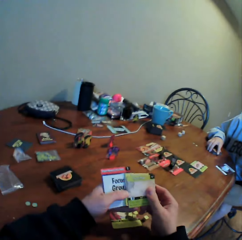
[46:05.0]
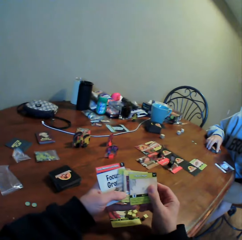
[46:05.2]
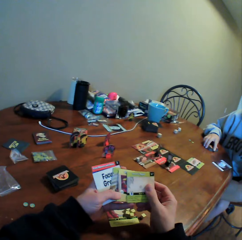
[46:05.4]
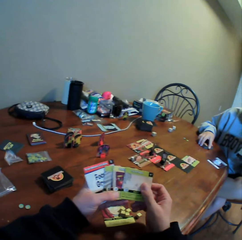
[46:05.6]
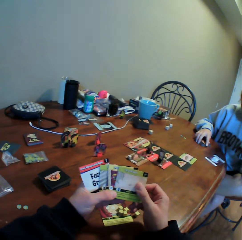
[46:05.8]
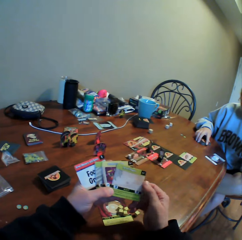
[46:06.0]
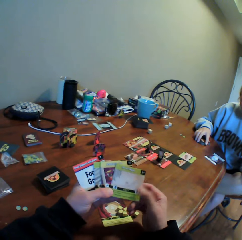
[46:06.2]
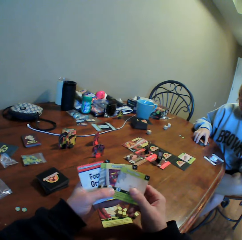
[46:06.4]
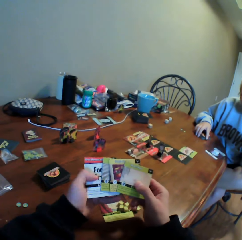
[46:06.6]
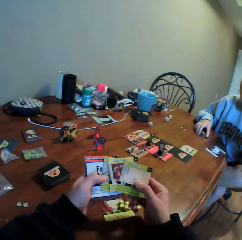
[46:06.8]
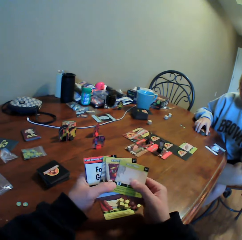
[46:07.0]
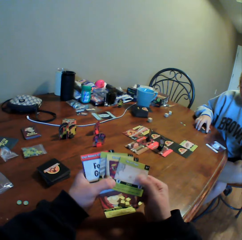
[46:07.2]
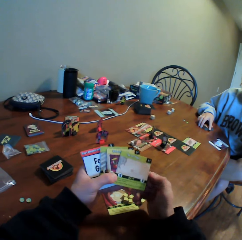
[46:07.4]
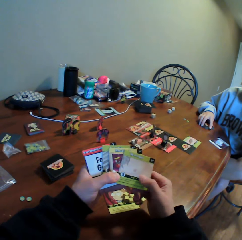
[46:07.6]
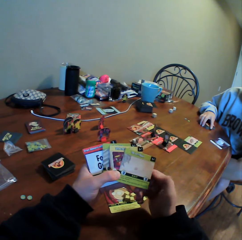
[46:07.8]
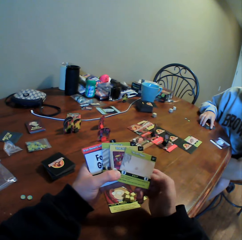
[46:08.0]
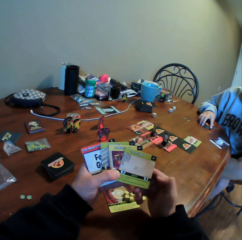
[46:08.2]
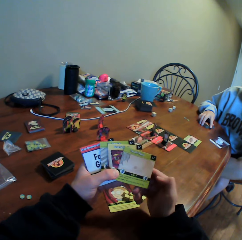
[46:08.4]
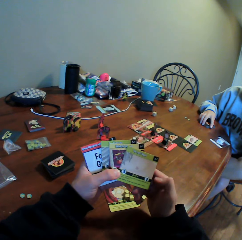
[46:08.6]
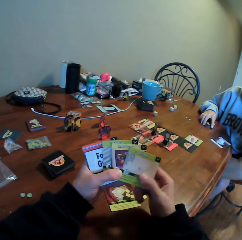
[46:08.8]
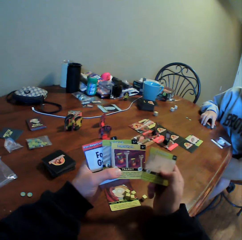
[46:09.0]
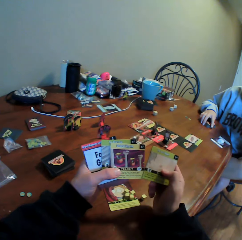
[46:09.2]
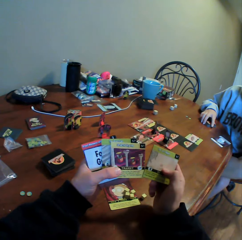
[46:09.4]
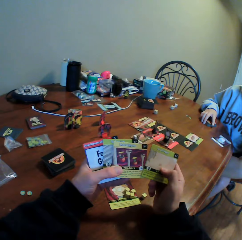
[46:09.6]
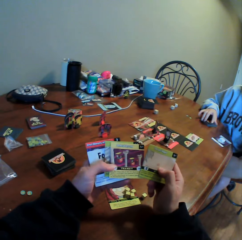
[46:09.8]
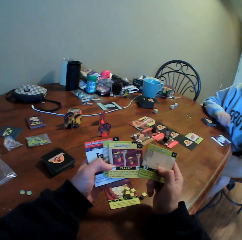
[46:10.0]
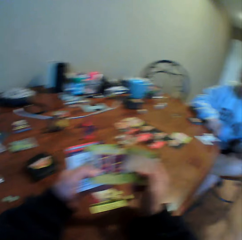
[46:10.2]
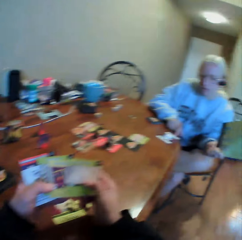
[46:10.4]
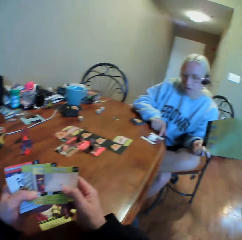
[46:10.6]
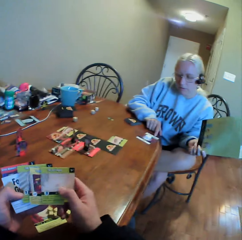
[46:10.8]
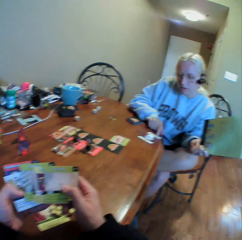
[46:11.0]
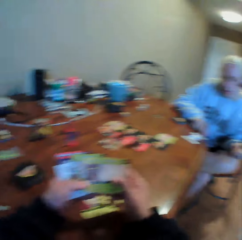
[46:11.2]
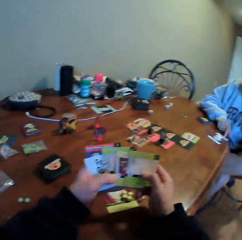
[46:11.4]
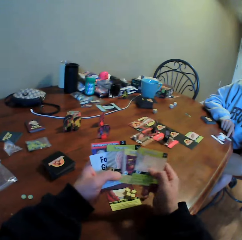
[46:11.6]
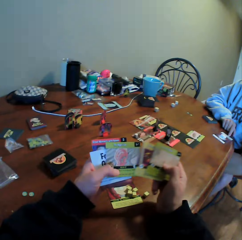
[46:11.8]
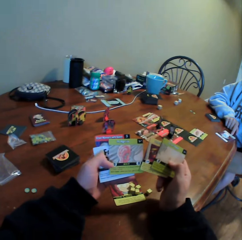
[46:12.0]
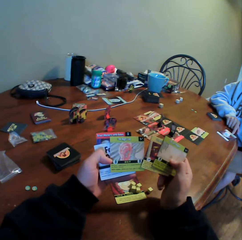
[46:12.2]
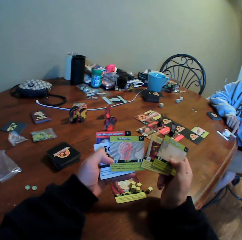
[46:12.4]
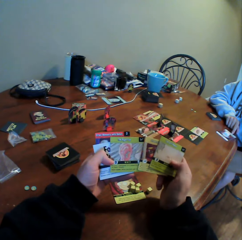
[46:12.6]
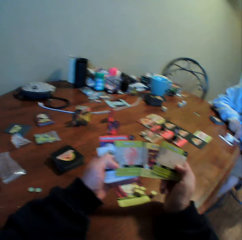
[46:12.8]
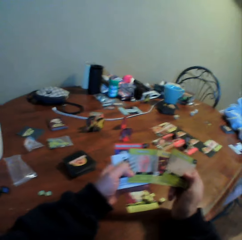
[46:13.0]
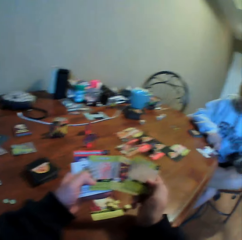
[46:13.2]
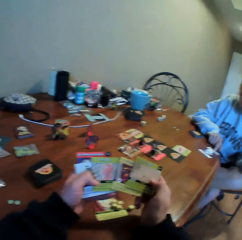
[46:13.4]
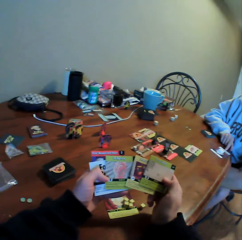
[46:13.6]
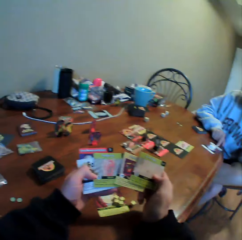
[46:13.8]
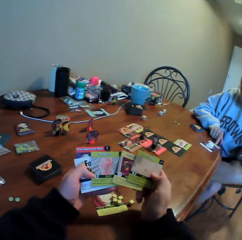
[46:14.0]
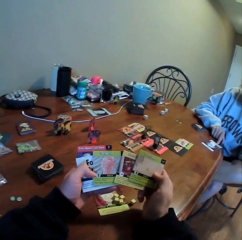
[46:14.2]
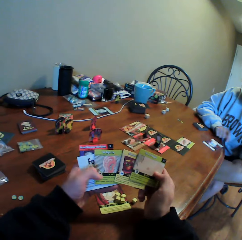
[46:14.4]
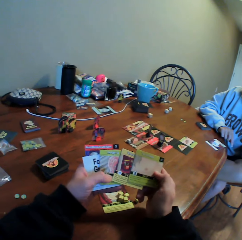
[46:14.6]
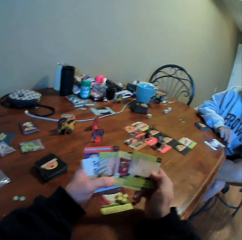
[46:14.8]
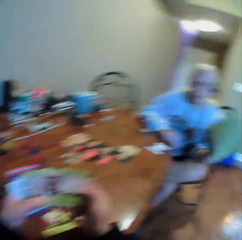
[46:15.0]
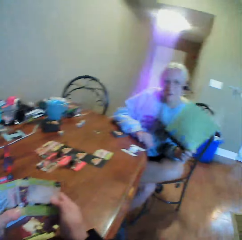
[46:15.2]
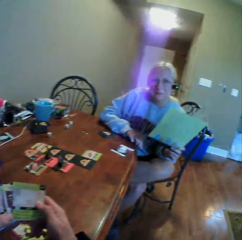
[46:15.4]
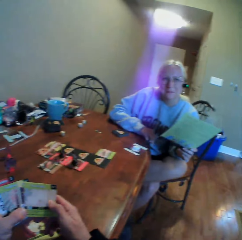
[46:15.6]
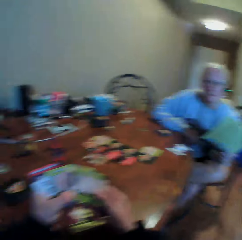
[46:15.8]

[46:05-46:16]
The camera wearer moves the cards. He sorts the cards with both hands. He looks at the cards and moves the cards. A woman holds a card on the table. The woman points at the card with her finger. The camera wearer sorts the cards in his hands. He looks at the cards.

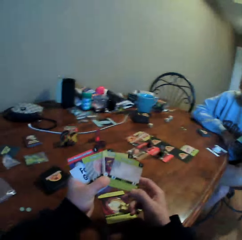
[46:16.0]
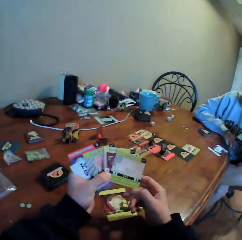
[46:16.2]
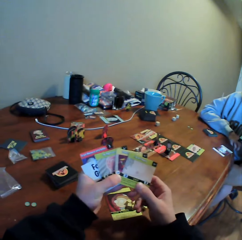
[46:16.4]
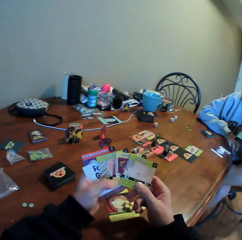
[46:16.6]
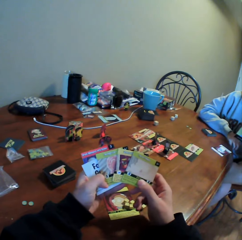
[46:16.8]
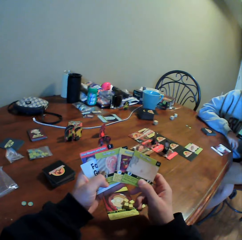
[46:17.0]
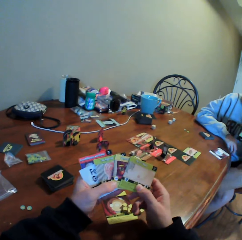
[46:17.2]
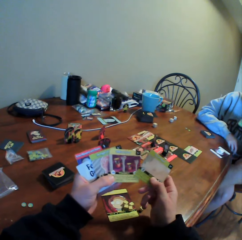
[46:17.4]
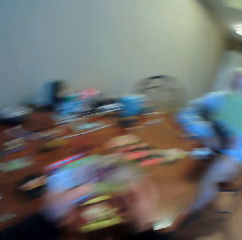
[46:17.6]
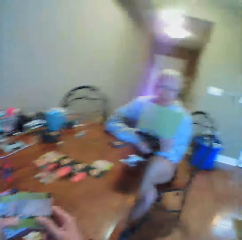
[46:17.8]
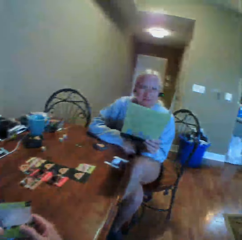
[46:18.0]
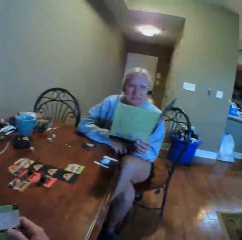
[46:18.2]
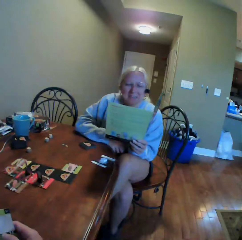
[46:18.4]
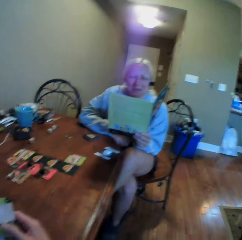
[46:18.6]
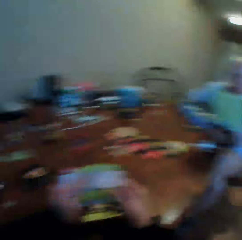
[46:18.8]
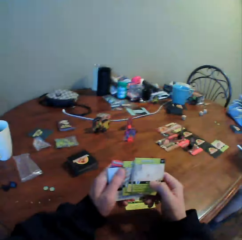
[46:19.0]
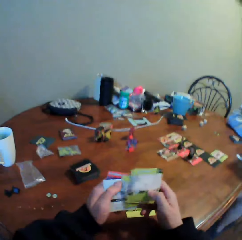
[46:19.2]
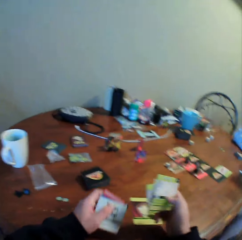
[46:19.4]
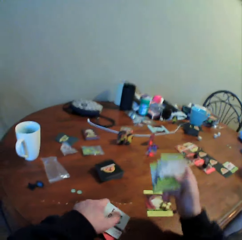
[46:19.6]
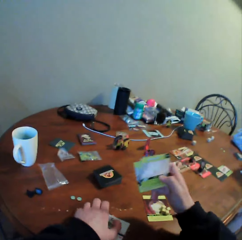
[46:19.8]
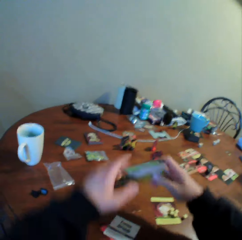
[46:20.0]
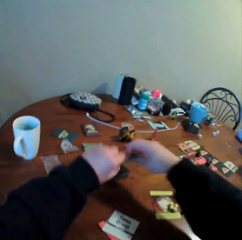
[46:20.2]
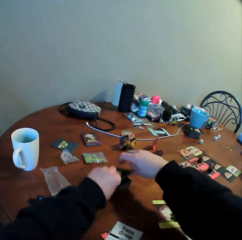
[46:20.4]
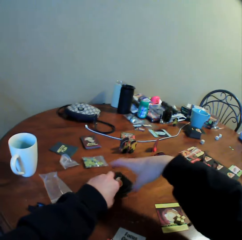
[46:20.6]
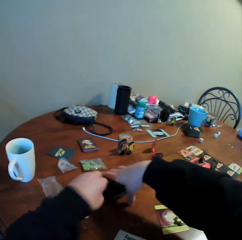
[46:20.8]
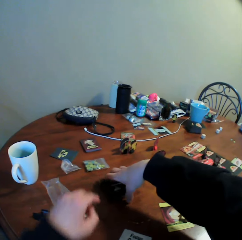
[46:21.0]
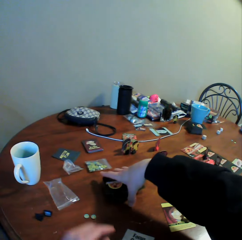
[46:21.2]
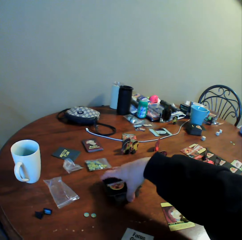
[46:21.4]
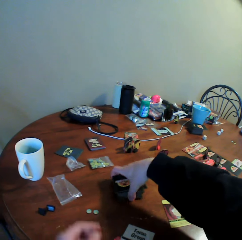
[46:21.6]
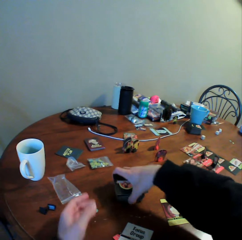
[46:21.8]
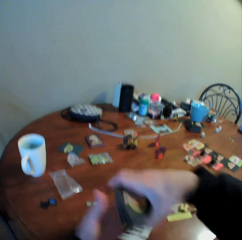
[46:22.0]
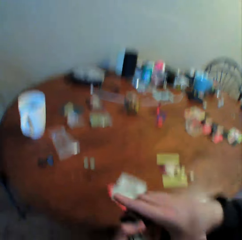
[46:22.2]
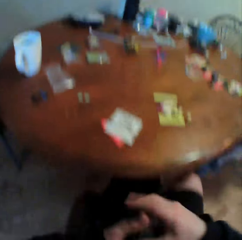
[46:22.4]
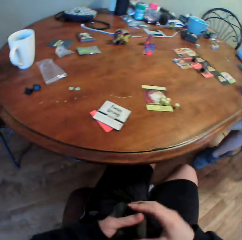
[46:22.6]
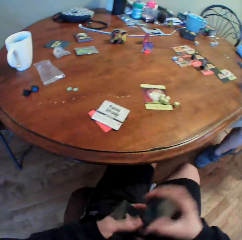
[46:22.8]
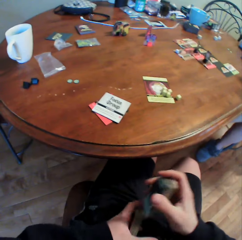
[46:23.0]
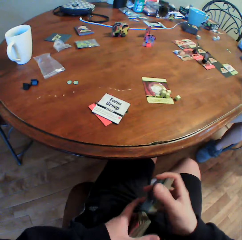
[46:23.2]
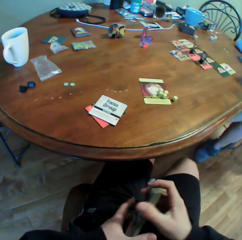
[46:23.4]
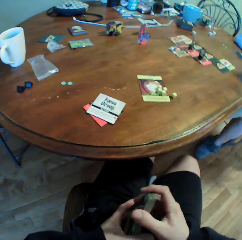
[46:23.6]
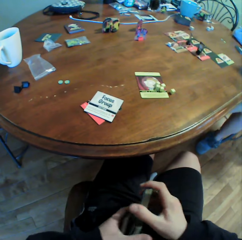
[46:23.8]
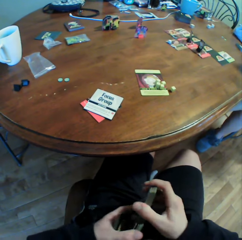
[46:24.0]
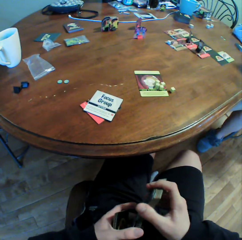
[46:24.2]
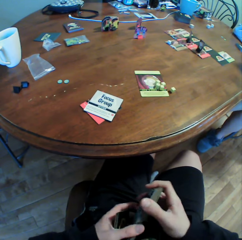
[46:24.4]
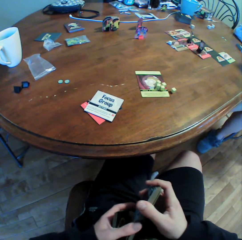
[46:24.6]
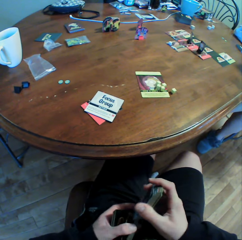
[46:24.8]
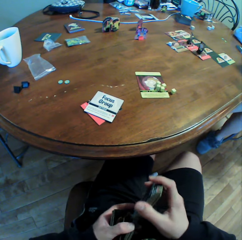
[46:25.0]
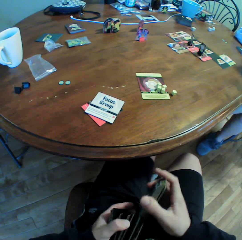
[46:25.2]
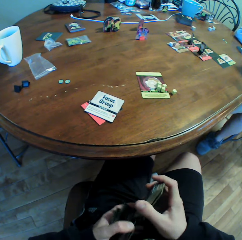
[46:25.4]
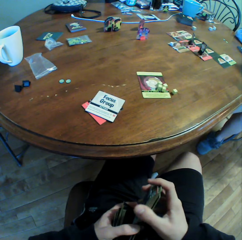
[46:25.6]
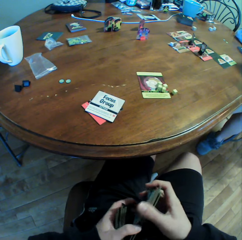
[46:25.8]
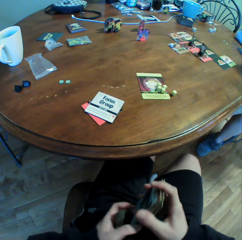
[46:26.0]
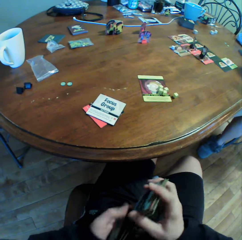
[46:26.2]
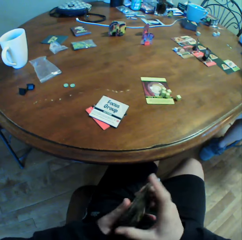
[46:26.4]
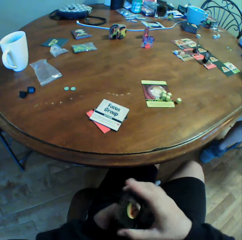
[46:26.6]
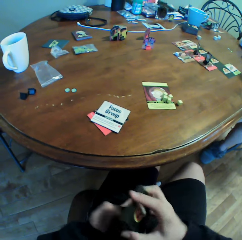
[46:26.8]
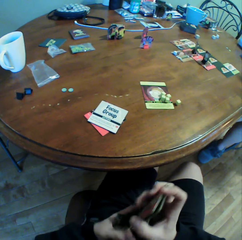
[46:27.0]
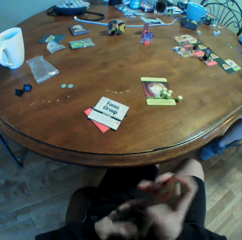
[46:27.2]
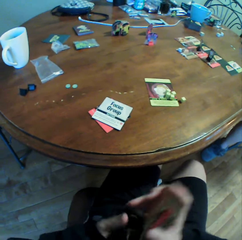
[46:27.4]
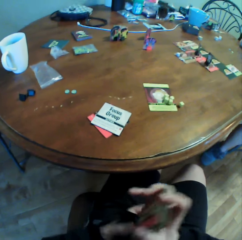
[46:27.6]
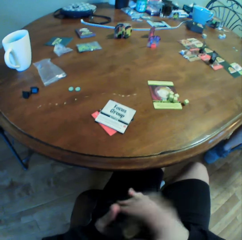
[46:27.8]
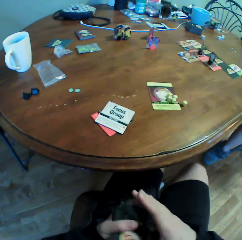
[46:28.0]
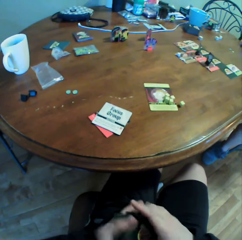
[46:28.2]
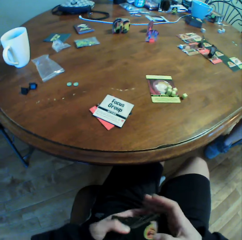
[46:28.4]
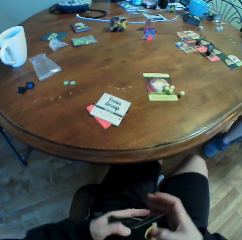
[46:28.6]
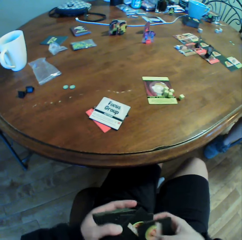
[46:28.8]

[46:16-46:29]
The camera wearer looks around. A woman holds a book with her left hand. The camera wearer moves the cards and holds a card with both hands. The woman moves around. The camera wearer looks around. The woman reads the book. The camera wearer looks at the cards. The woman looks around. The camera wearer puts the cards on the table, picks up the cards on the table, arranges the cards, and holds the cards together with his hands.

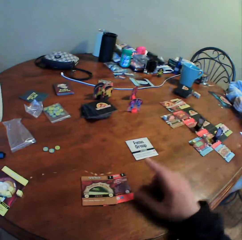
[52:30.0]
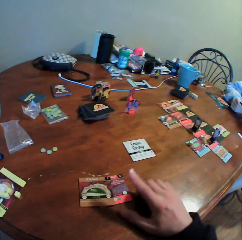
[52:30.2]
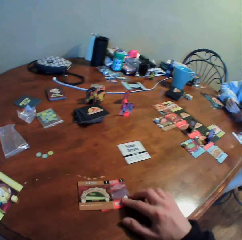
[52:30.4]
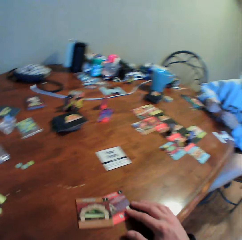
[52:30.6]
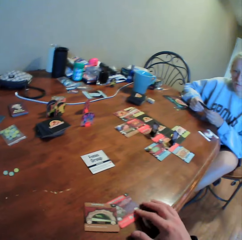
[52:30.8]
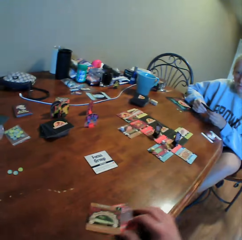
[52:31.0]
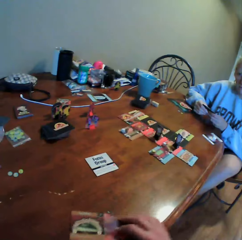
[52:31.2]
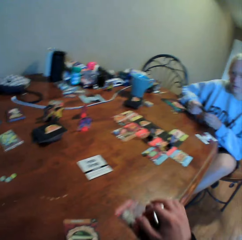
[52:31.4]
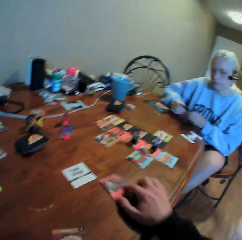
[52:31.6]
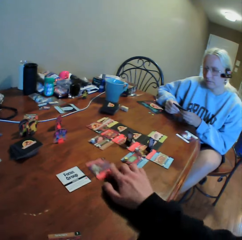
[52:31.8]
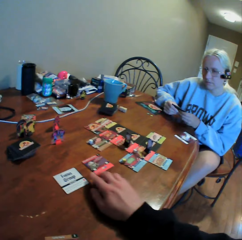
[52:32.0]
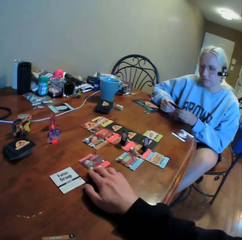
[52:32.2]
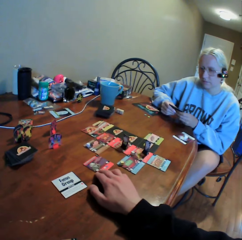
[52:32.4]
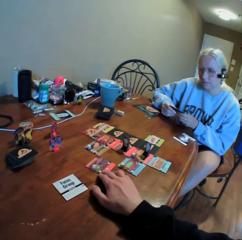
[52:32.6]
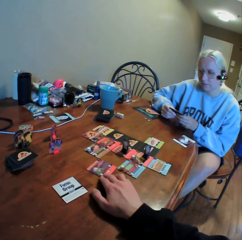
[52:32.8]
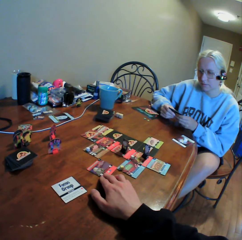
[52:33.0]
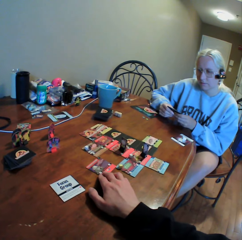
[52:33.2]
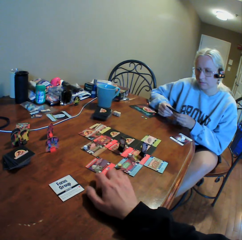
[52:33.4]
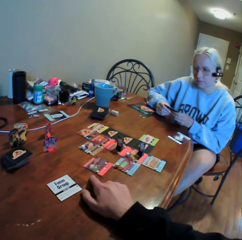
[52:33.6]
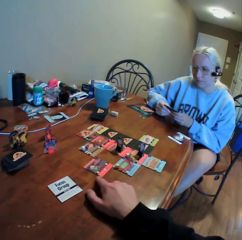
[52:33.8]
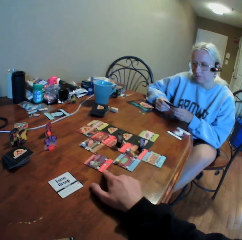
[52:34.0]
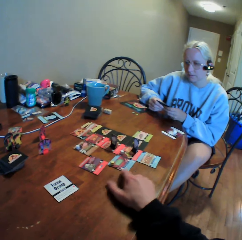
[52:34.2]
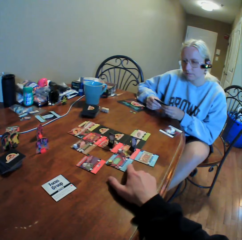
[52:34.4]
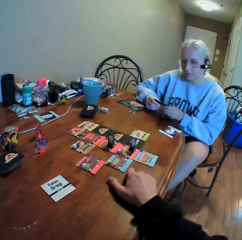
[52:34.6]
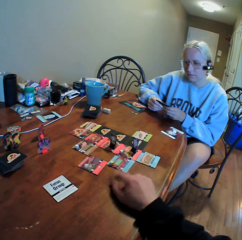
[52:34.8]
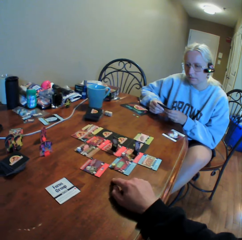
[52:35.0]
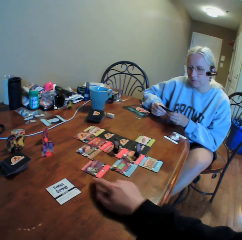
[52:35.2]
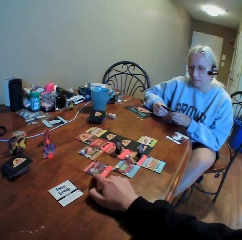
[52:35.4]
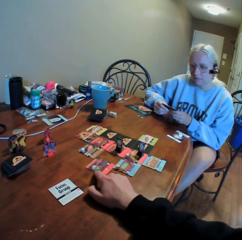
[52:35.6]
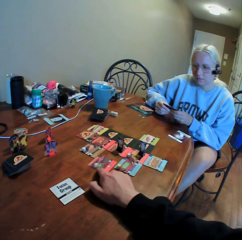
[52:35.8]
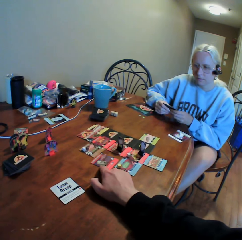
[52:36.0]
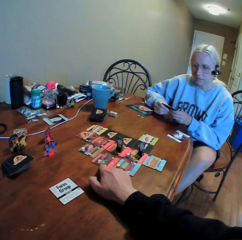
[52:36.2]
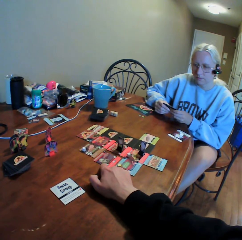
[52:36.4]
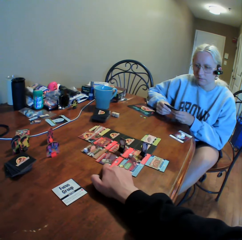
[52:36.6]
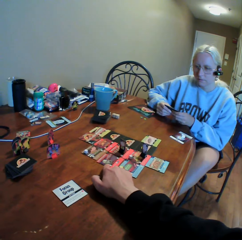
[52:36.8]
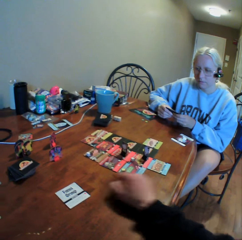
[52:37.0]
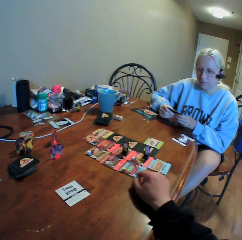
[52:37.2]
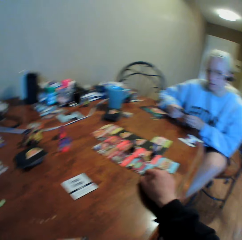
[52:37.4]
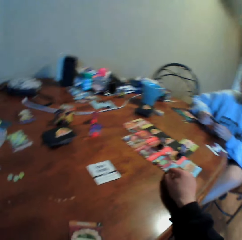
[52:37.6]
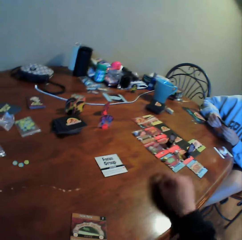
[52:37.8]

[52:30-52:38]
The camera wearer moves cards on the table. They use gestures. They move a card on the table.
